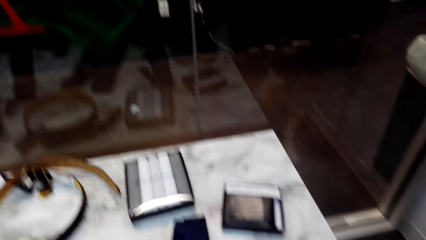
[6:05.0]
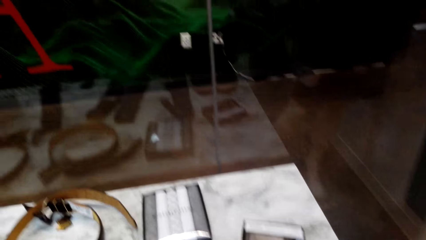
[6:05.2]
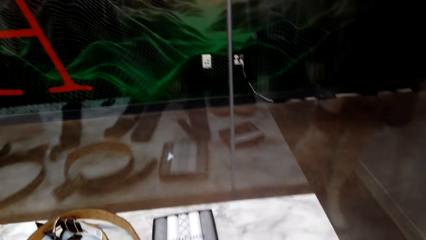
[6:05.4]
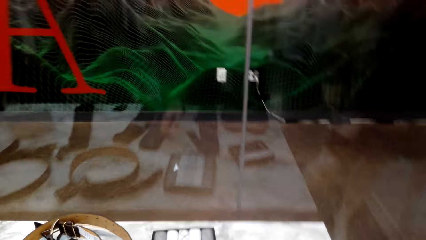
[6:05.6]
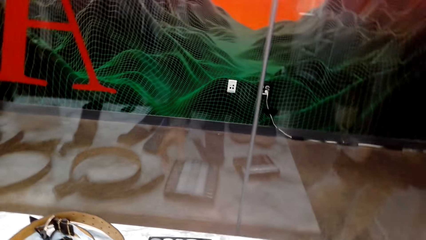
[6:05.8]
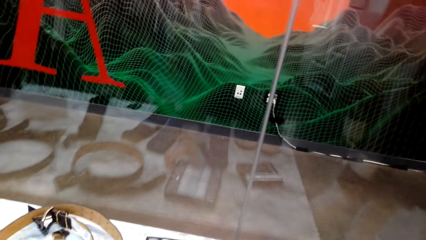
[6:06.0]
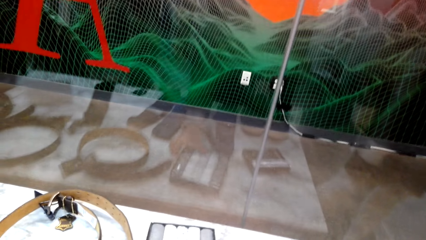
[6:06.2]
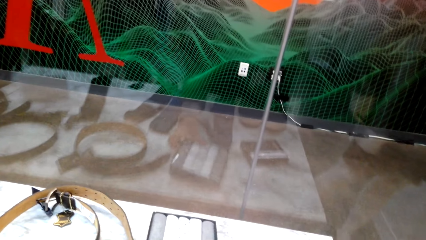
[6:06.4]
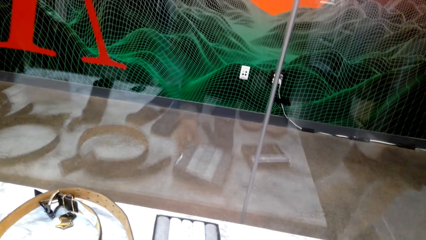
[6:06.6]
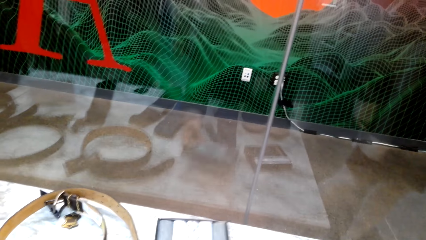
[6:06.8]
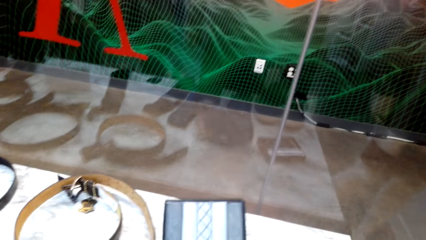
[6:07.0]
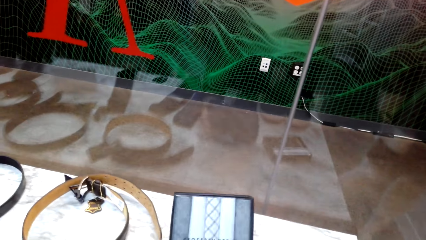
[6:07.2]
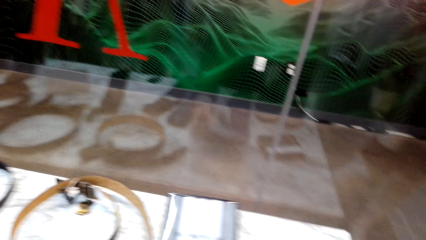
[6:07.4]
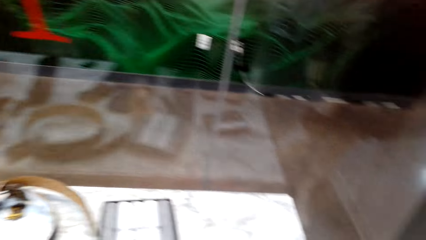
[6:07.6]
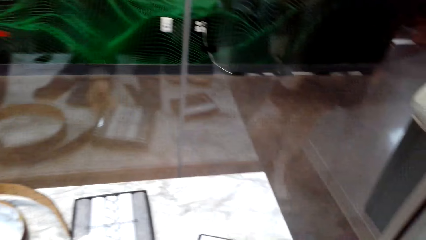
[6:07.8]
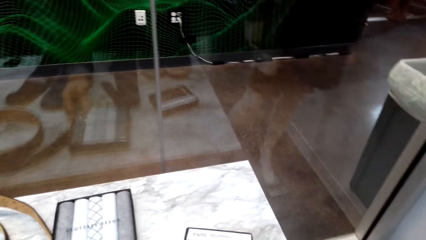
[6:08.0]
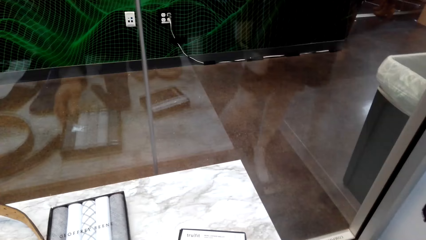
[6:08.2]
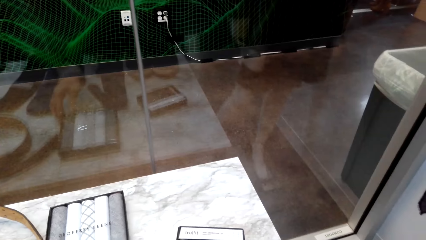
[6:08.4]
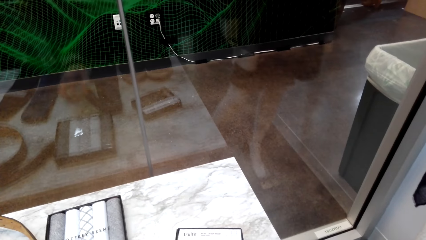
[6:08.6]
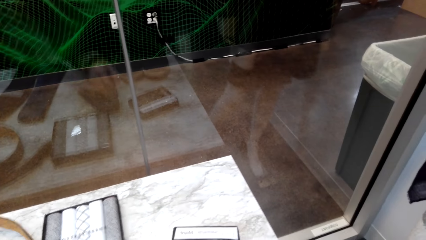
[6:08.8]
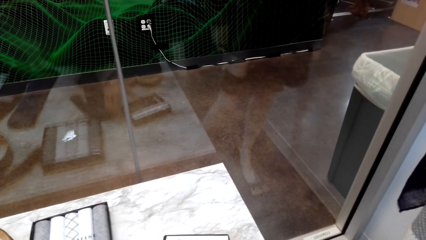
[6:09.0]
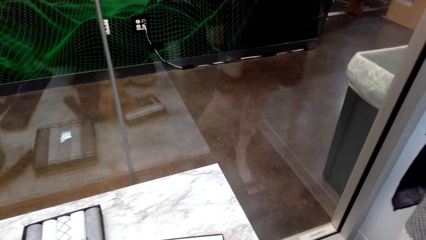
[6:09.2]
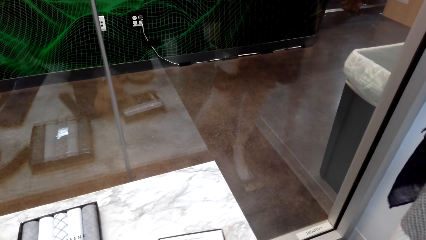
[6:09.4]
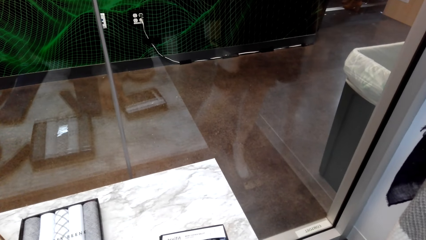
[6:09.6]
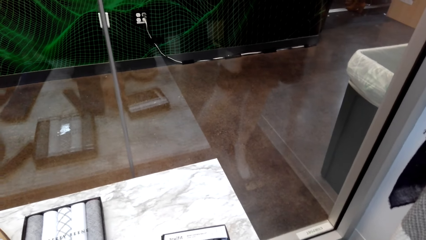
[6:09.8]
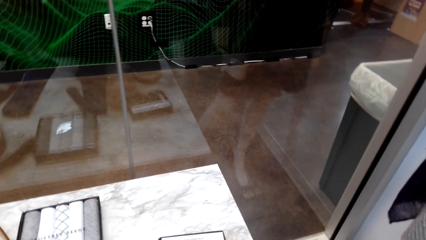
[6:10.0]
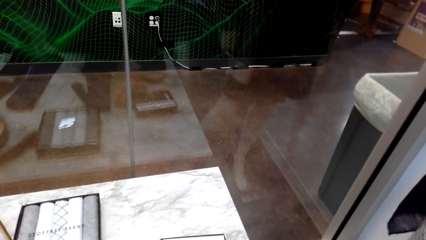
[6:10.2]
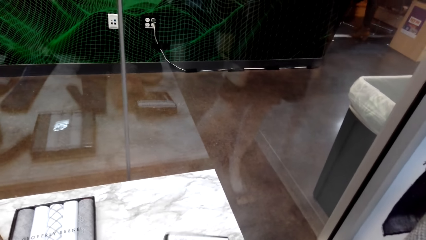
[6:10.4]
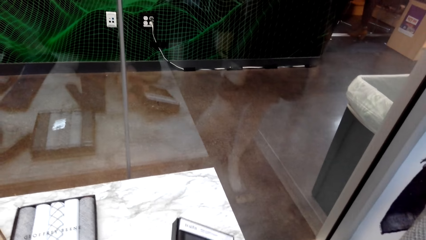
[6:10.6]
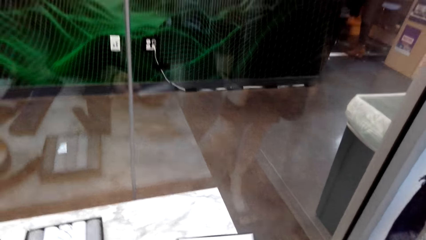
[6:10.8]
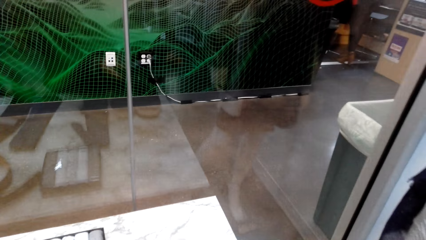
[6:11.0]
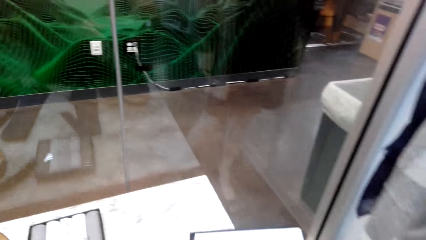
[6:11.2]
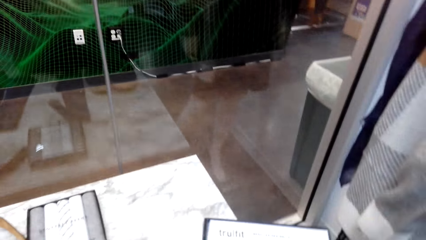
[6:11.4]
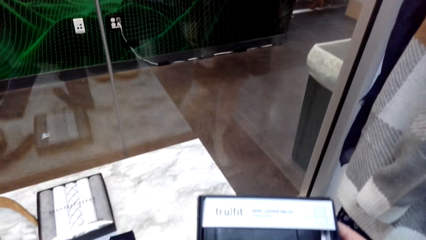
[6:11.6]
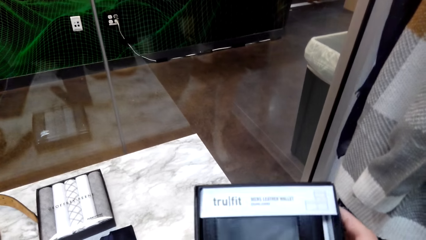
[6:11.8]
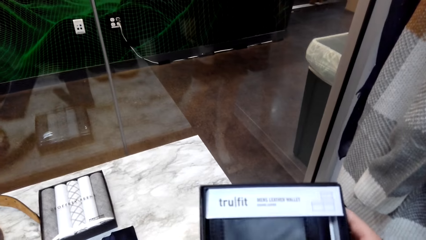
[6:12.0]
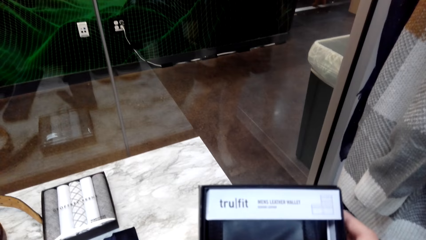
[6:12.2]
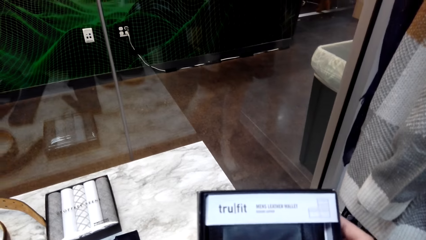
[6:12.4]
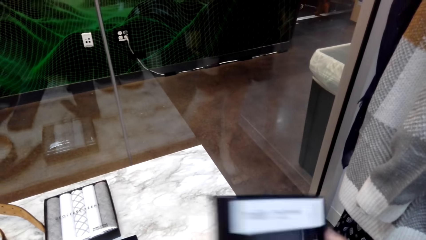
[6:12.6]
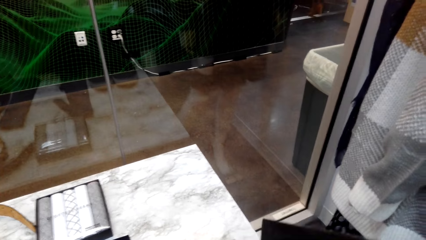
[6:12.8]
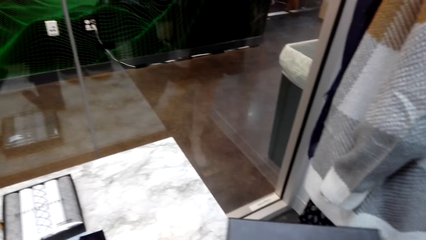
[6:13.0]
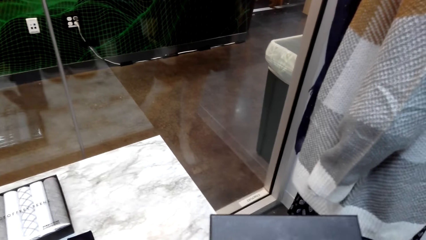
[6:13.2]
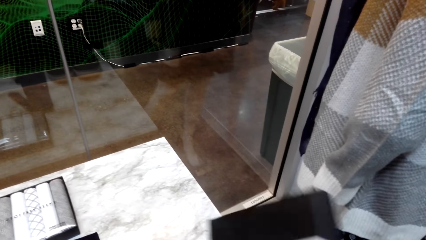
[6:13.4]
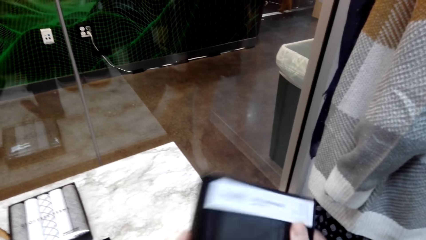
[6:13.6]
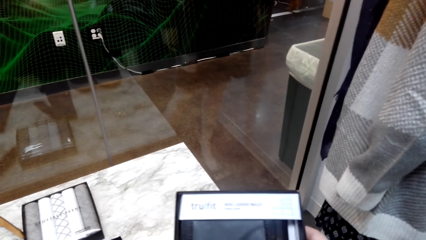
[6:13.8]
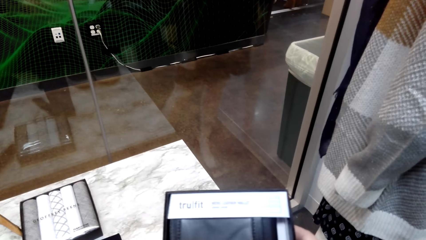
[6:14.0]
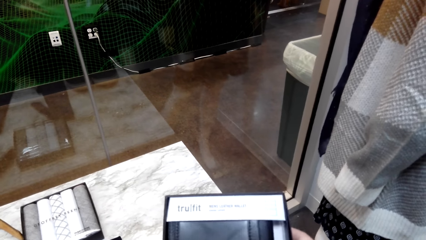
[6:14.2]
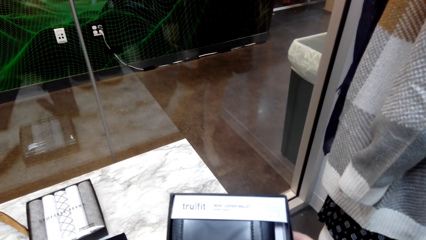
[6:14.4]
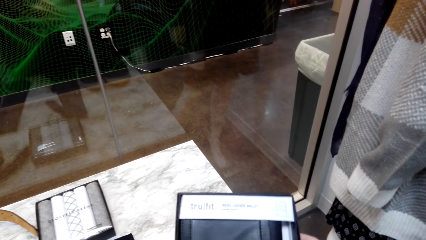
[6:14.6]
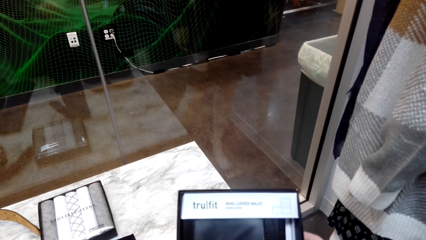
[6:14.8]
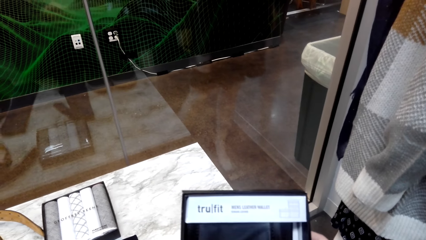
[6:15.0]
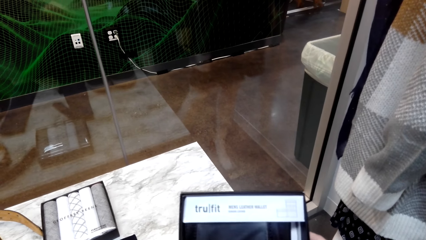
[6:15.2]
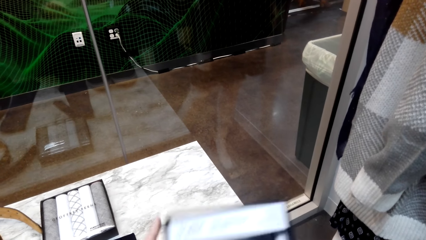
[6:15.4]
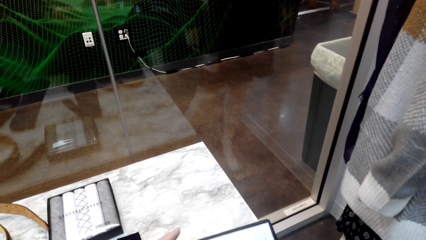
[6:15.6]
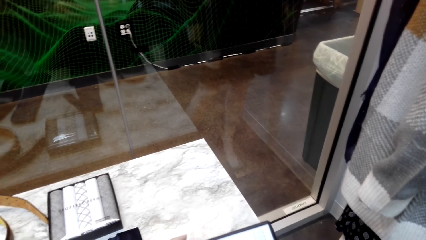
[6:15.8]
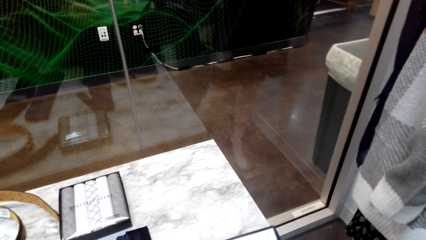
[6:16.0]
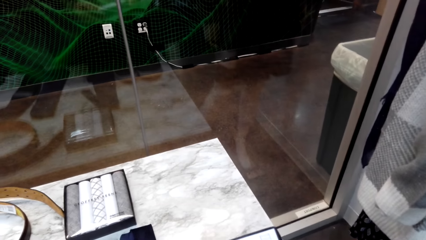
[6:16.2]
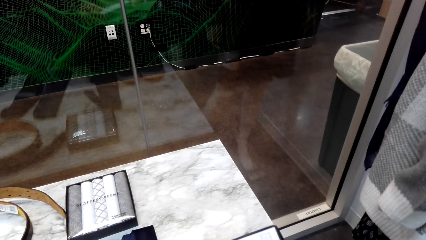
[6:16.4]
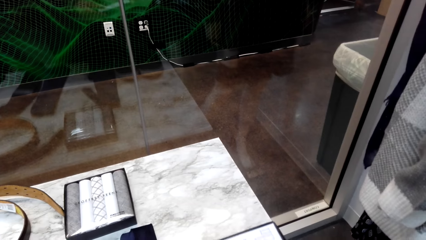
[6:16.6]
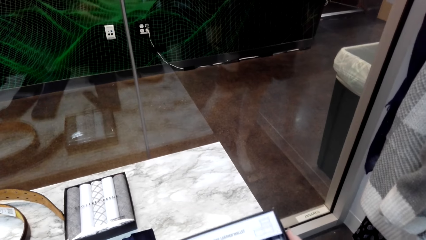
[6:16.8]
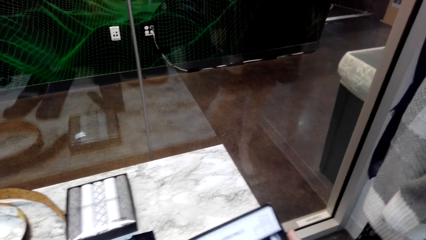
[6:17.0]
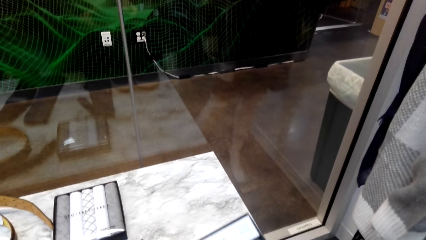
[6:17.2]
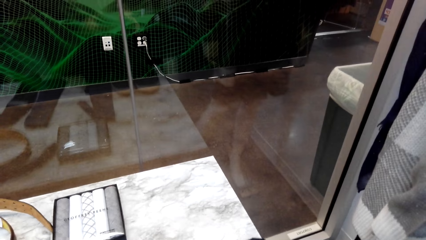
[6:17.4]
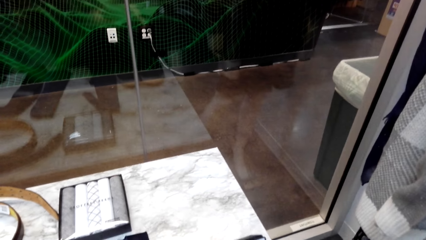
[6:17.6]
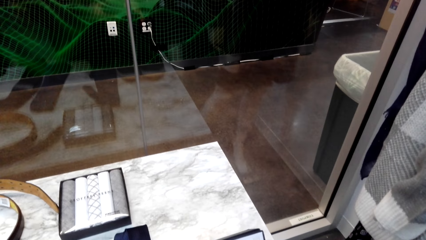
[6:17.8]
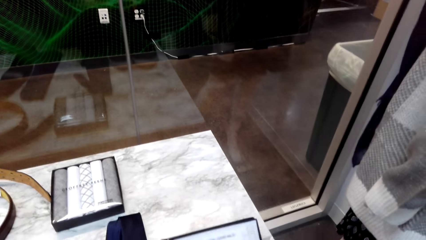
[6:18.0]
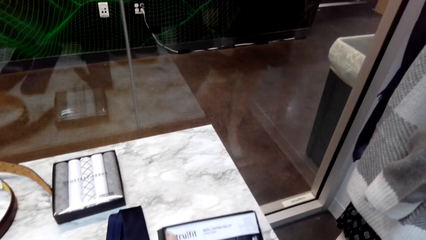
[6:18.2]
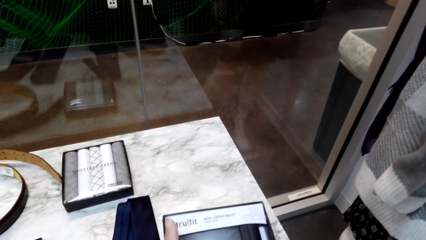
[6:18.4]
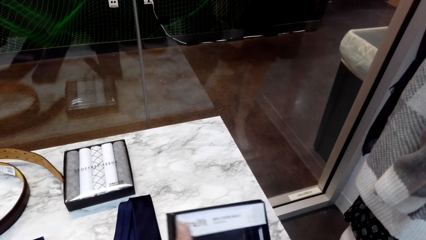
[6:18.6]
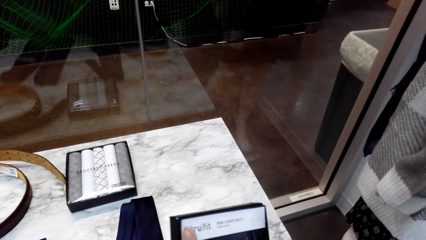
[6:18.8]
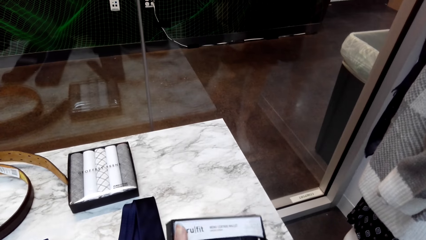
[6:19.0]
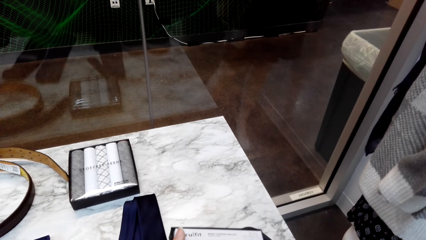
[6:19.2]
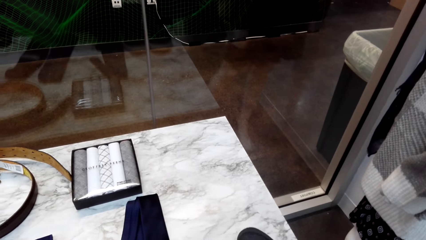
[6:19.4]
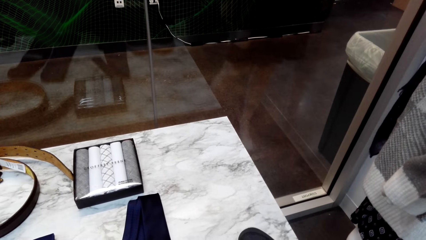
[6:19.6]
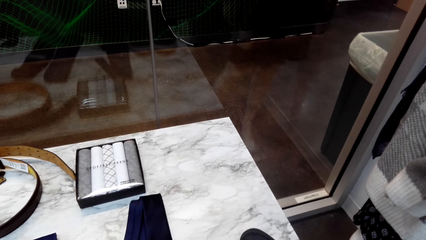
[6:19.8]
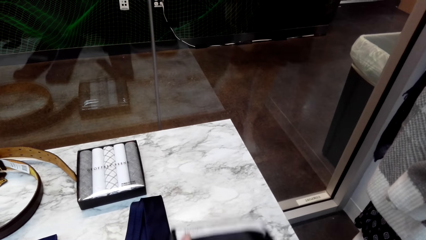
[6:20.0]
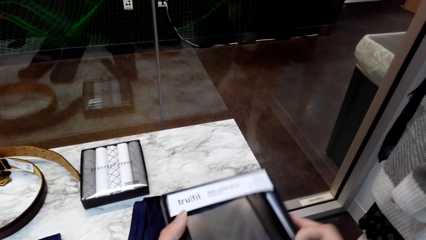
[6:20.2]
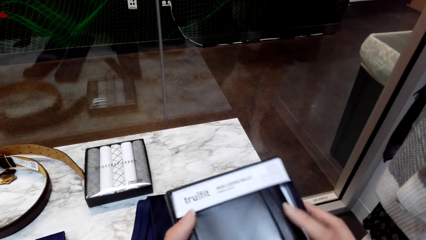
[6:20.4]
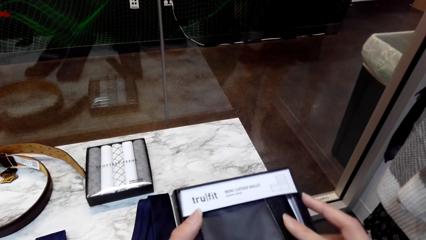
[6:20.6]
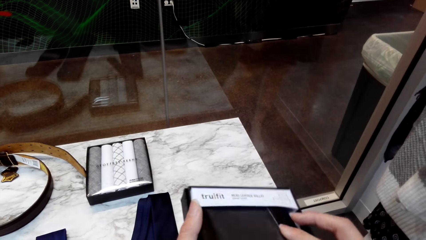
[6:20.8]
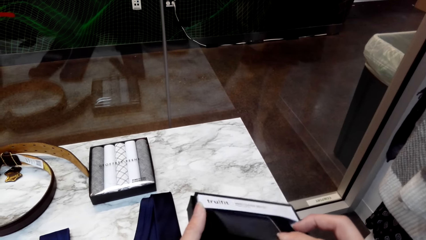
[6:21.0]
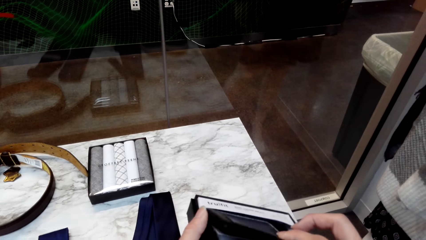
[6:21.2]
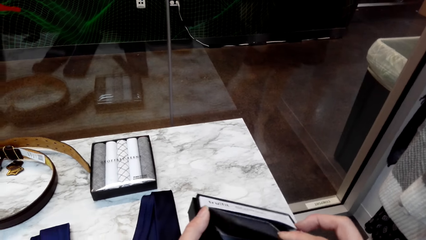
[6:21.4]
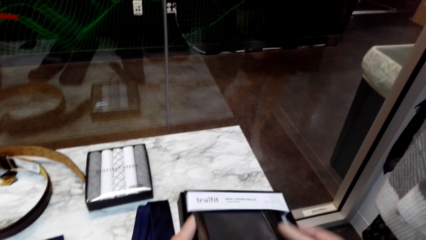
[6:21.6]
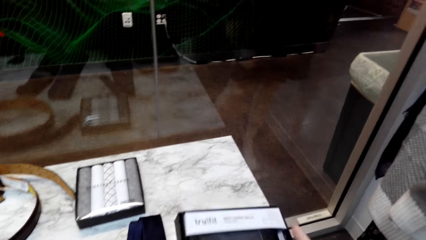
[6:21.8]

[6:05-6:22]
The camera wearer picks up a box. They put down the box. They pick up a small box. They look at something.
